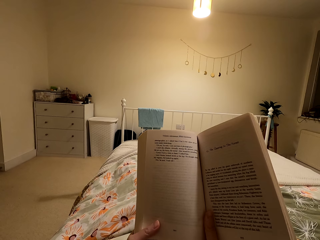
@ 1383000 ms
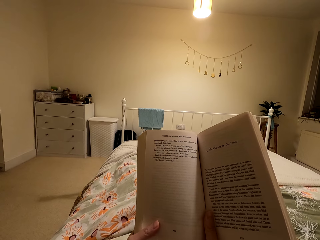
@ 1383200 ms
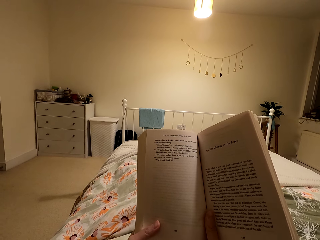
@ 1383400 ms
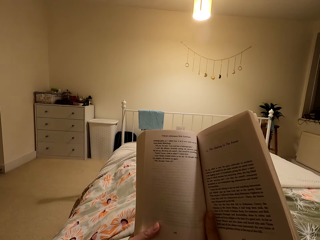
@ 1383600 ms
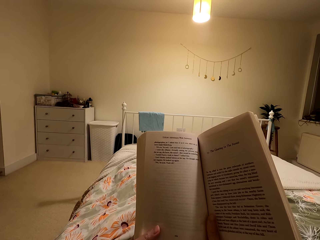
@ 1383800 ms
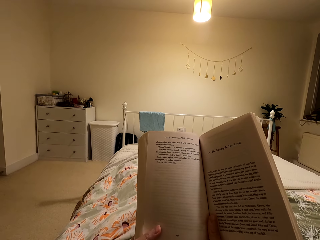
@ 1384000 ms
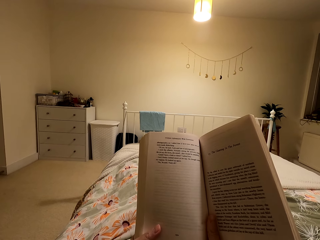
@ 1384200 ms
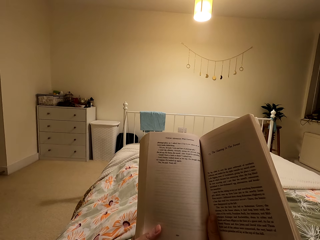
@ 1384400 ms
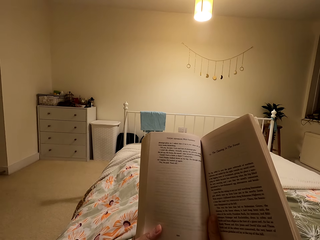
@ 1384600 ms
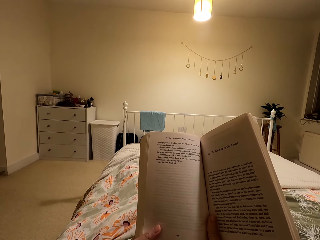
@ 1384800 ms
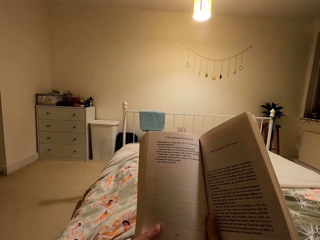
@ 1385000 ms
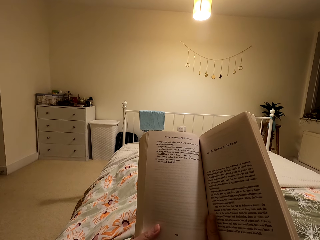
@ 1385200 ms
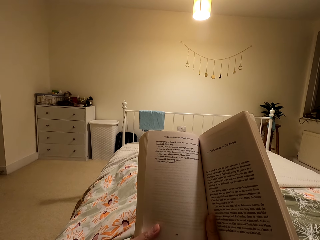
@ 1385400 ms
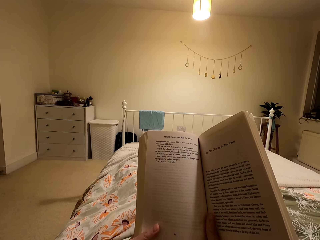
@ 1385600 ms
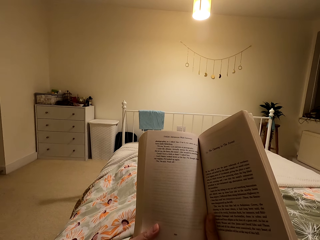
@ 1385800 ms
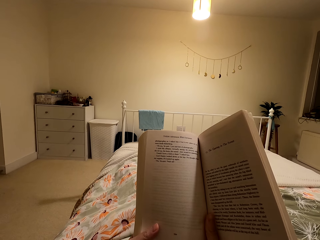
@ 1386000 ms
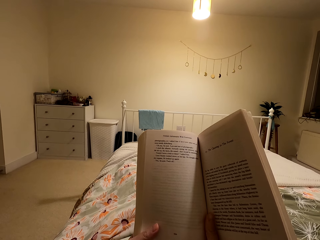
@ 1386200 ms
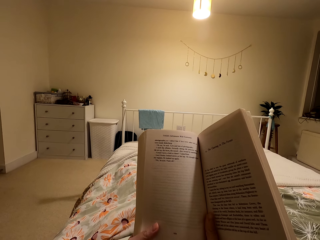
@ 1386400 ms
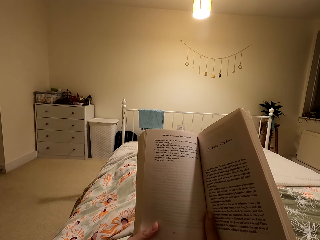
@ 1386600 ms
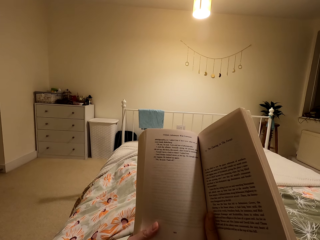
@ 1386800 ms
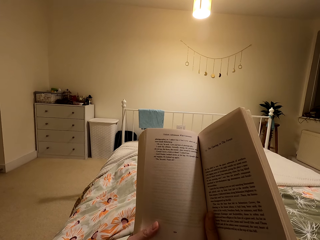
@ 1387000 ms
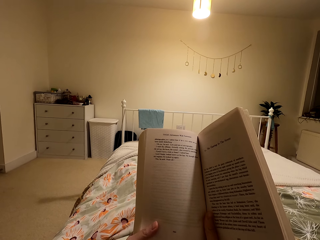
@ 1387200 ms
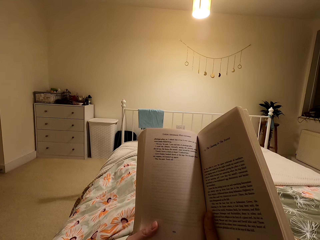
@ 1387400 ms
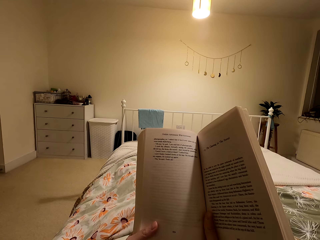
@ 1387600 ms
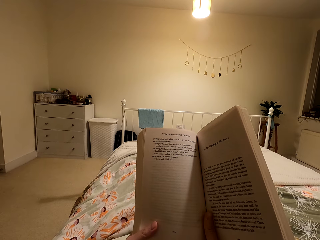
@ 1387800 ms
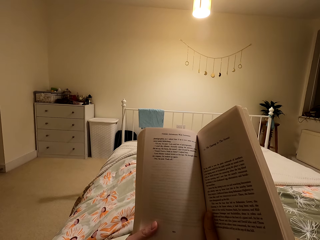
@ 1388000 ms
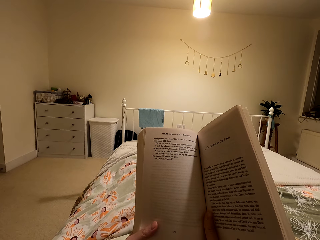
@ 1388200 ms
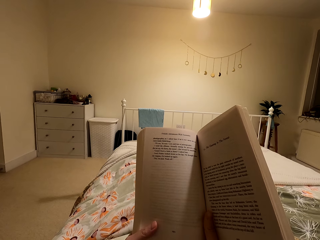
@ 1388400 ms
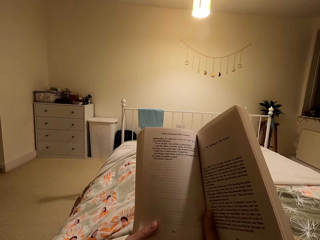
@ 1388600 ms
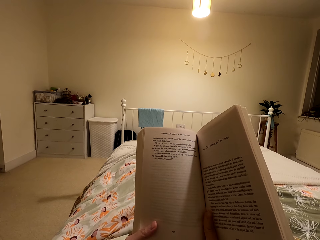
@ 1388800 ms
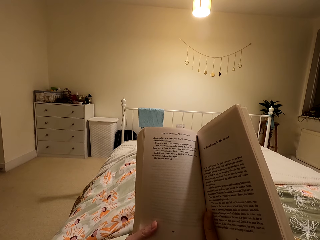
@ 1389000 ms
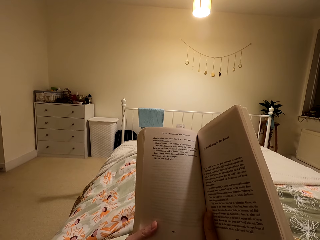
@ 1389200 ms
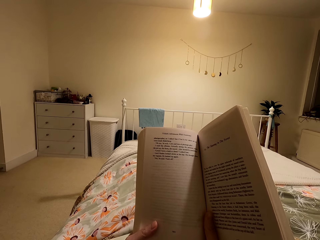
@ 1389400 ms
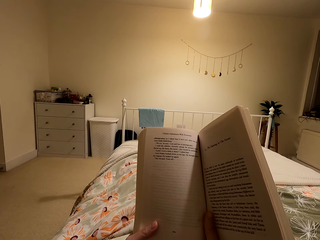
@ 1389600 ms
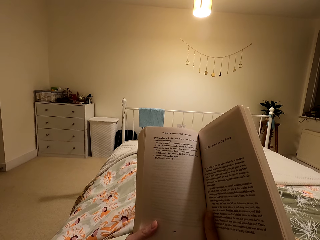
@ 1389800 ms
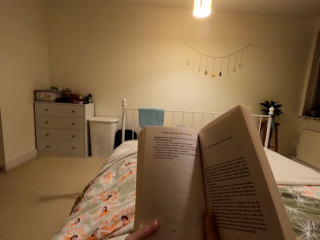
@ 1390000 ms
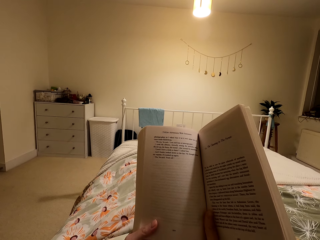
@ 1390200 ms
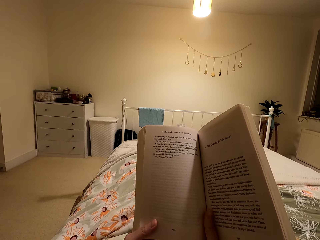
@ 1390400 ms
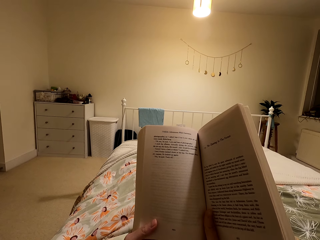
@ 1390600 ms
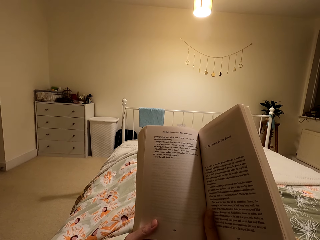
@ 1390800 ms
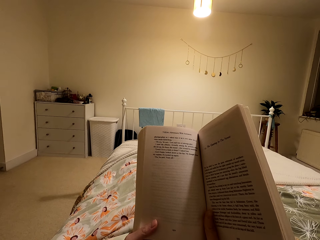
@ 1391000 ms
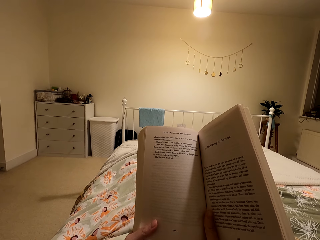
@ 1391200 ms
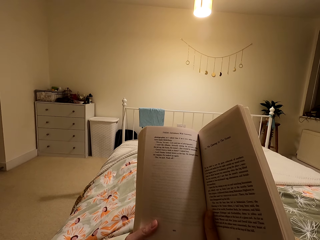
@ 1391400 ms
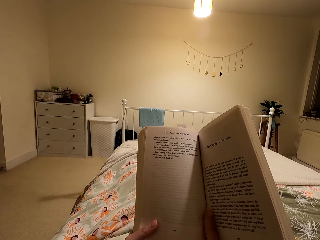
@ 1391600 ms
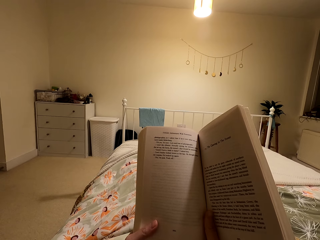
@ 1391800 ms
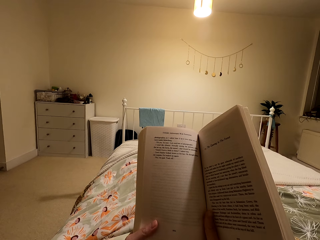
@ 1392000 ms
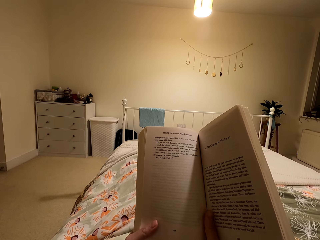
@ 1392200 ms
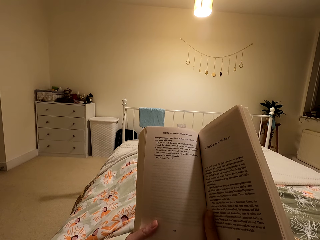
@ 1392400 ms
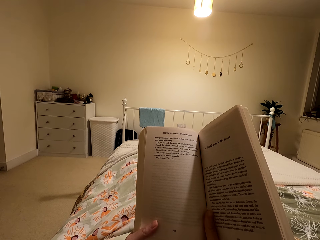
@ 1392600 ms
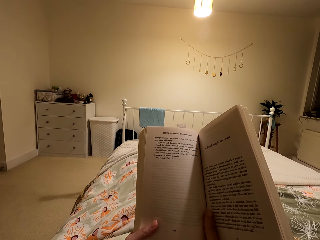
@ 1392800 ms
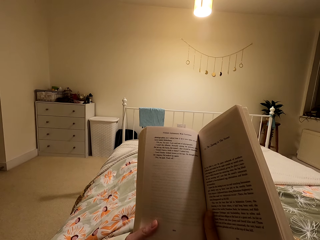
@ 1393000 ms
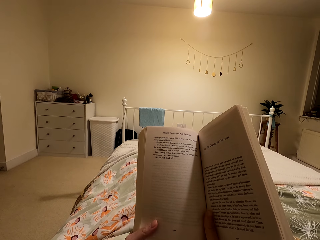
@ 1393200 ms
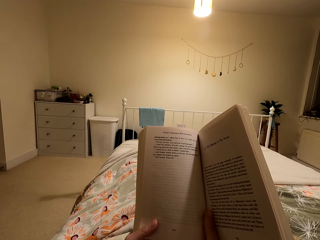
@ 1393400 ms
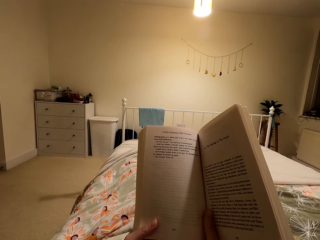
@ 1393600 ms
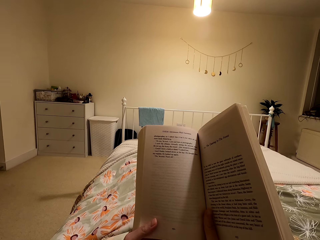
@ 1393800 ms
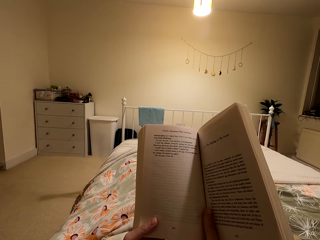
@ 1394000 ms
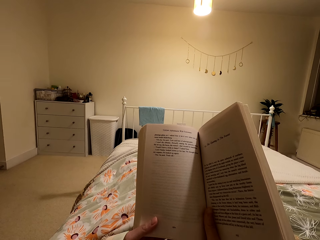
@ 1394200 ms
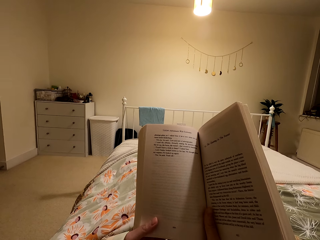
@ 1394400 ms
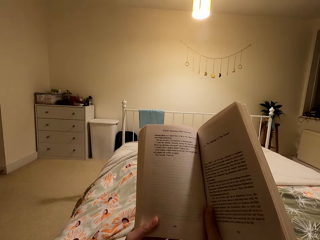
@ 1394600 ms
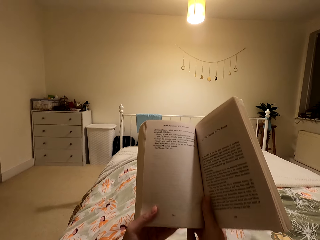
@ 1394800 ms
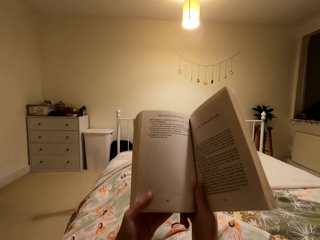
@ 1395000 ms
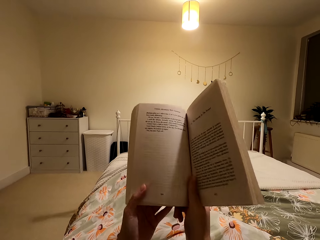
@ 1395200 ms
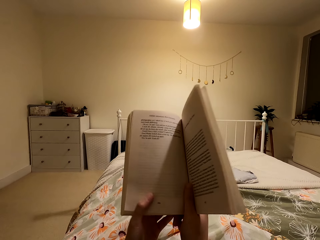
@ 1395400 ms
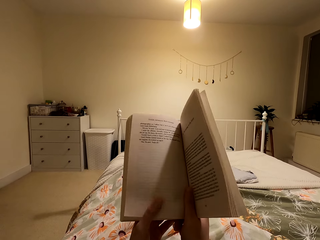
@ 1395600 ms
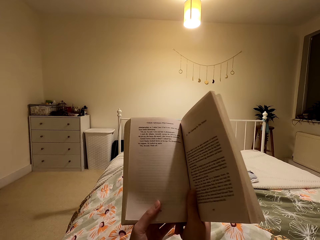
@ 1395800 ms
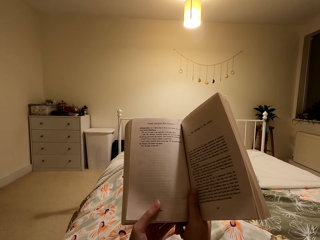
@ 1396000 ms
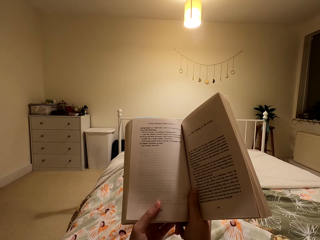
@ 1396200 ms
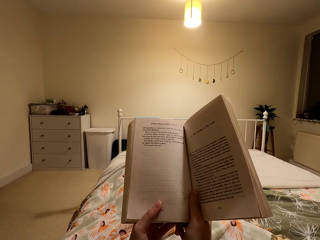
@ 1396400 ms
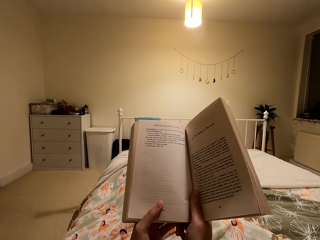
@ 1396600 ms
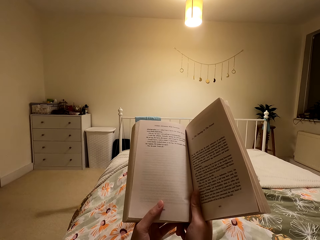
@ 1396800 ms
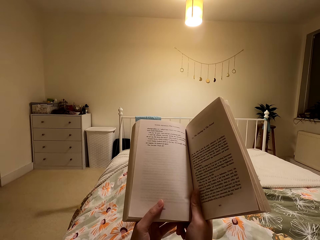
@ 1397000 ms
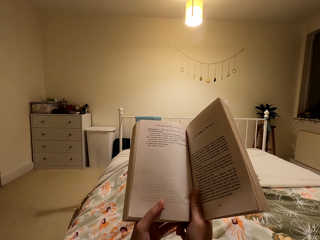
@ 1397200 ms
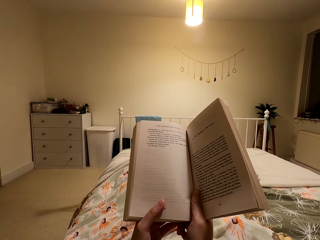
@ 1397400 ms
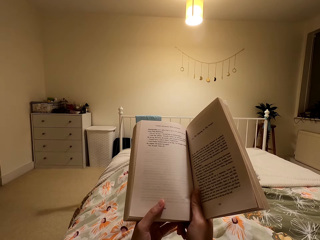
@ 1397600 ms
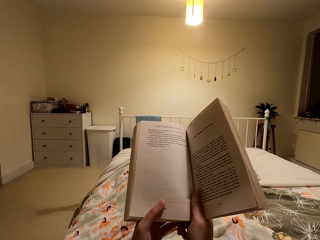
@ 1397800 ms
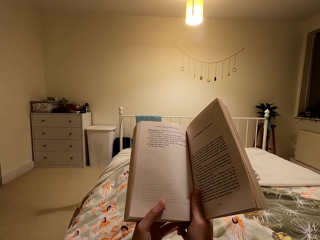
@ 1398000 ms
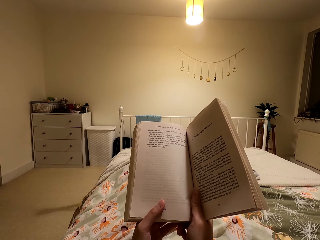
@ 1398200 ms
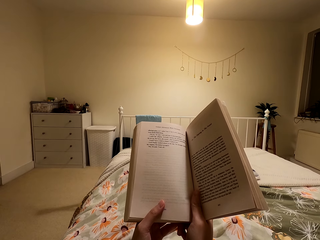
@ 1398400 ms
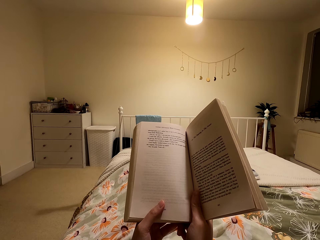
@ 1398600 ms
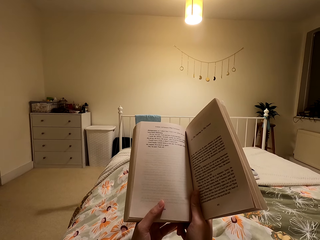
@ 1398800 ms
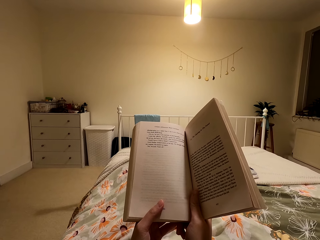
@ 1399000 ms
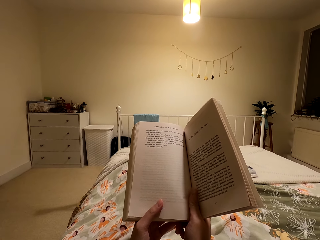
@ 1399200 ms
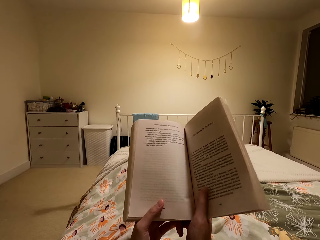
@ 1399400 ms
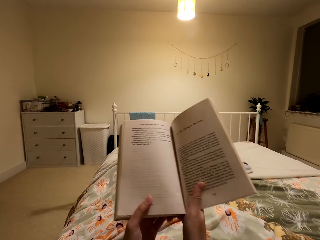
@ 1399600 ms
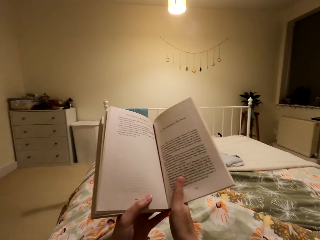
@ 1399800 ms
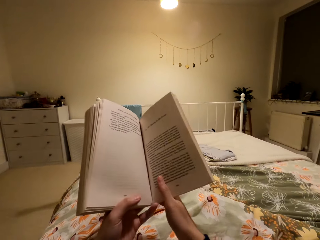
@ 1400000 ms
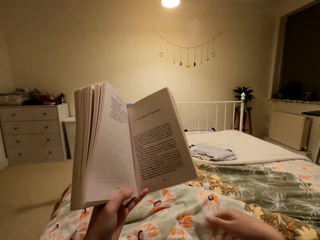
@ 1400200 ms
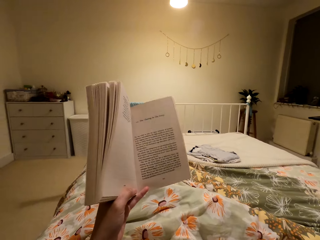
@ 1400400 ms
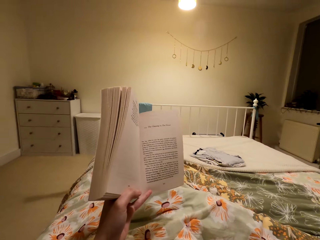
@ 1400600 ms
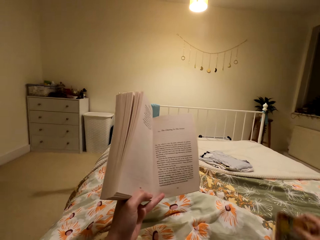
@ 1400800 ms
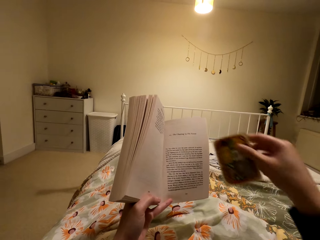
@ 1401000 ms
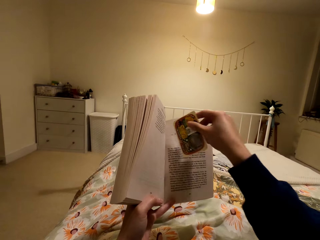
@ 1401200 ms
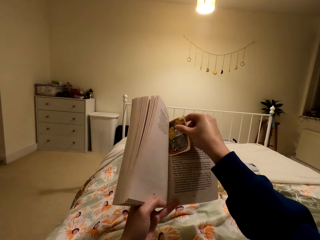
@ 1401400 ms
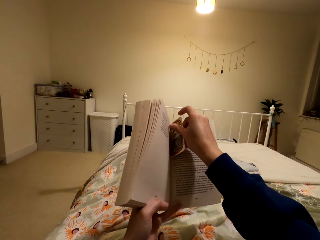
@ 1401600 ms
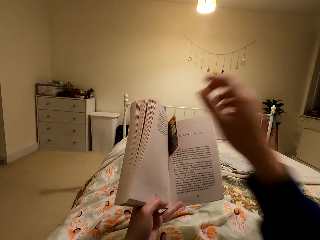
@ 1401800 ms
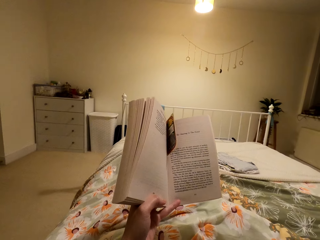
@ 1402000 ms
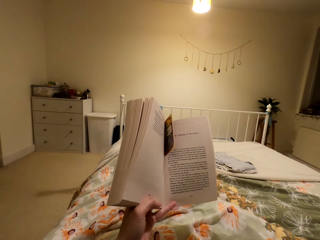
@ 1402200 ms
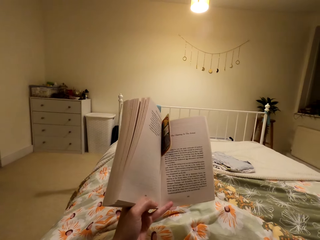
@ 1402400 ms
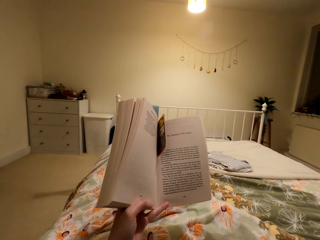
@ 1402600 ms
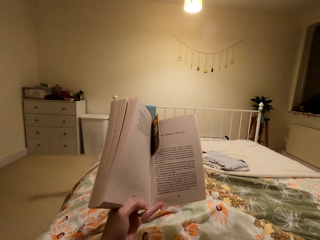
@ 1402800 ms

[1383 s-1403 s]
The camera wearer holds the card. They put the card on the book, in between the pages. They lift the hand.
